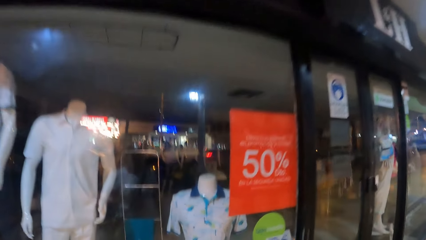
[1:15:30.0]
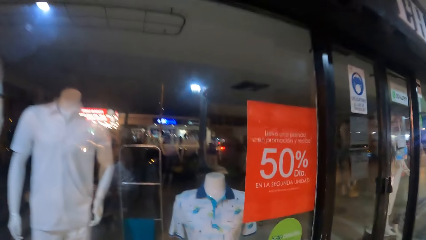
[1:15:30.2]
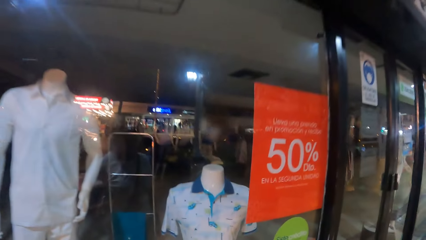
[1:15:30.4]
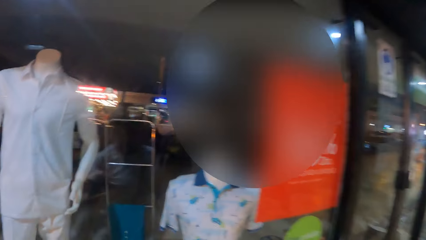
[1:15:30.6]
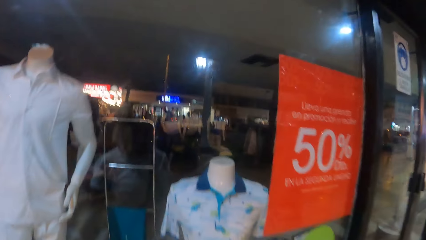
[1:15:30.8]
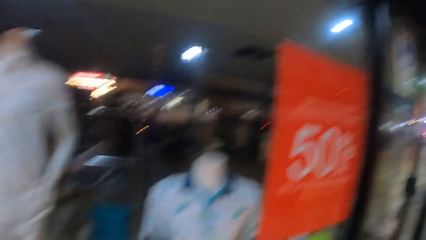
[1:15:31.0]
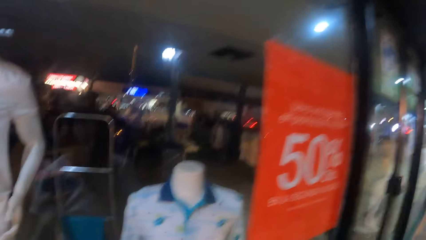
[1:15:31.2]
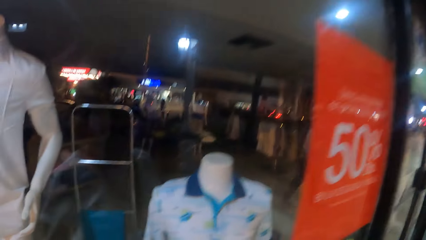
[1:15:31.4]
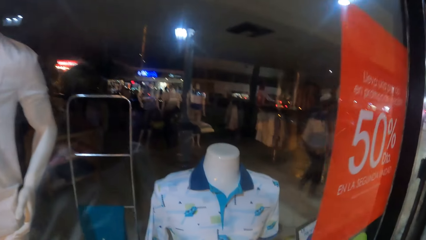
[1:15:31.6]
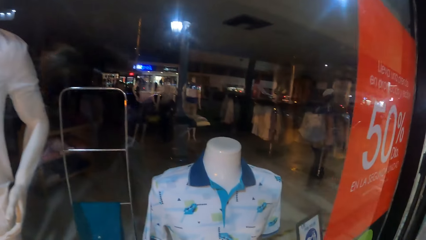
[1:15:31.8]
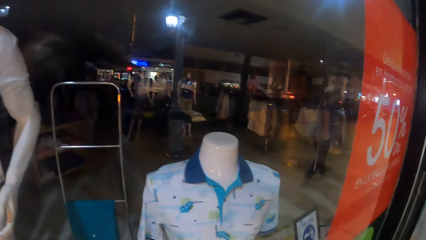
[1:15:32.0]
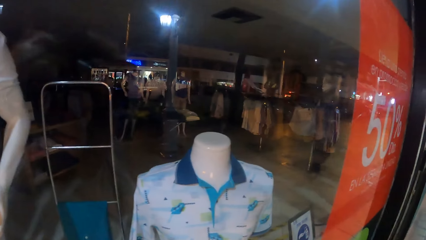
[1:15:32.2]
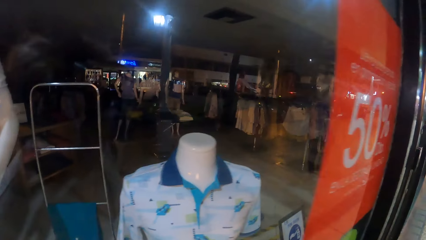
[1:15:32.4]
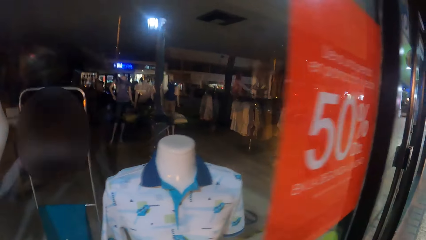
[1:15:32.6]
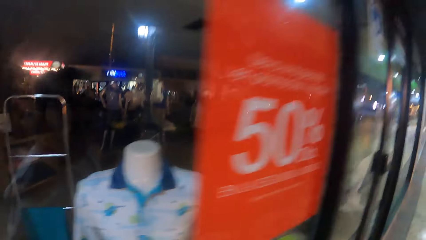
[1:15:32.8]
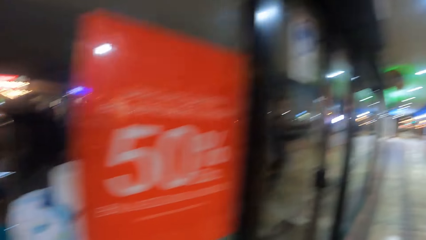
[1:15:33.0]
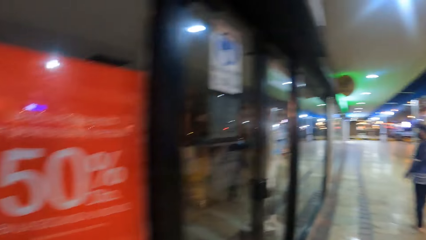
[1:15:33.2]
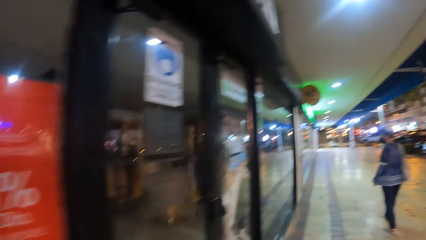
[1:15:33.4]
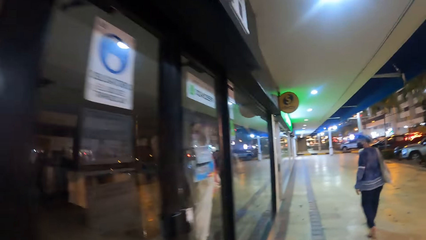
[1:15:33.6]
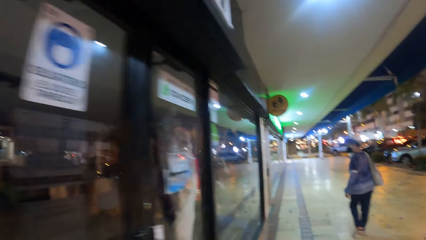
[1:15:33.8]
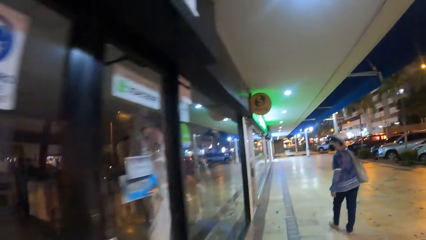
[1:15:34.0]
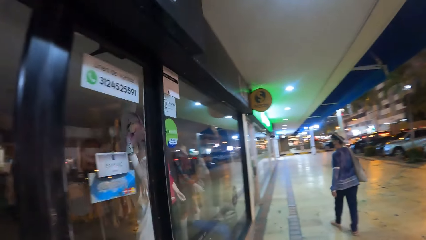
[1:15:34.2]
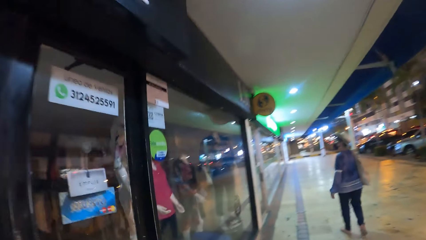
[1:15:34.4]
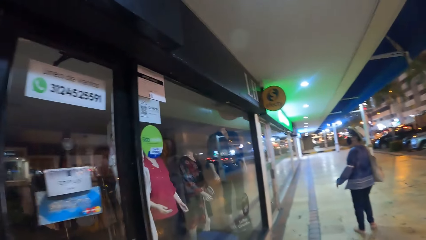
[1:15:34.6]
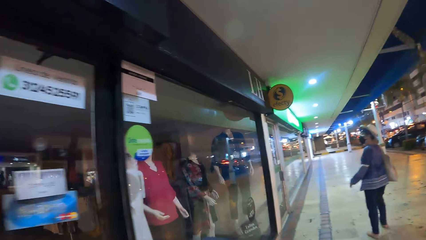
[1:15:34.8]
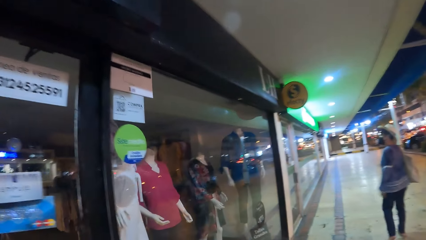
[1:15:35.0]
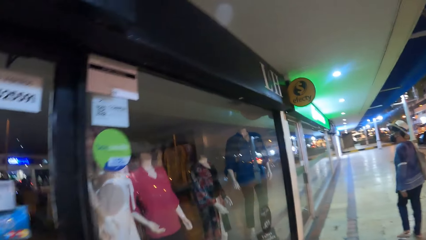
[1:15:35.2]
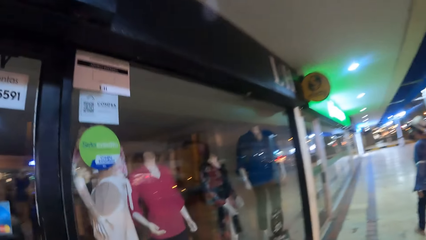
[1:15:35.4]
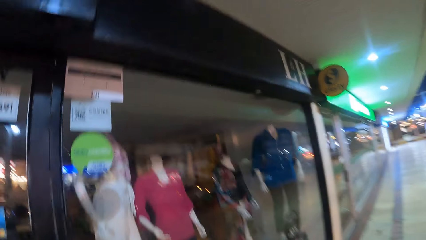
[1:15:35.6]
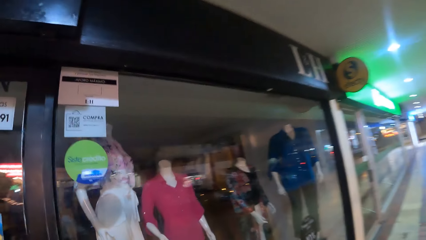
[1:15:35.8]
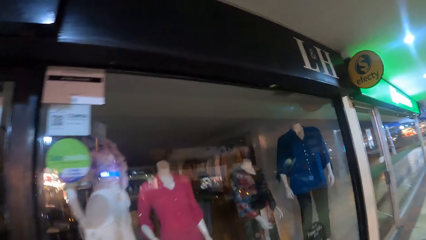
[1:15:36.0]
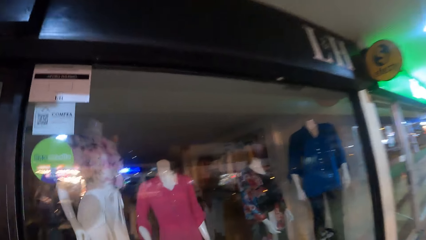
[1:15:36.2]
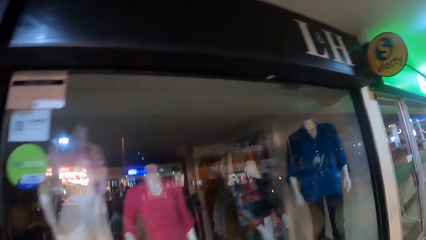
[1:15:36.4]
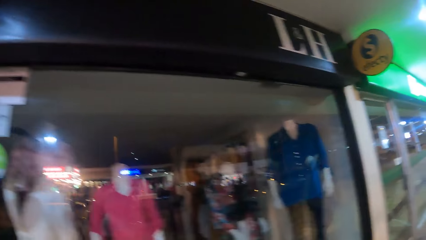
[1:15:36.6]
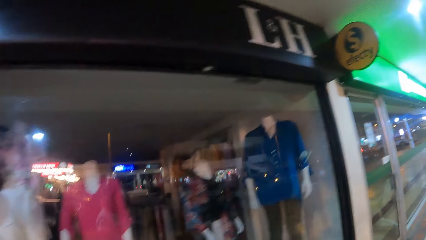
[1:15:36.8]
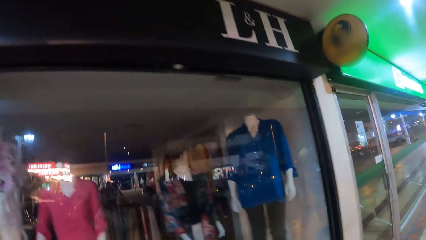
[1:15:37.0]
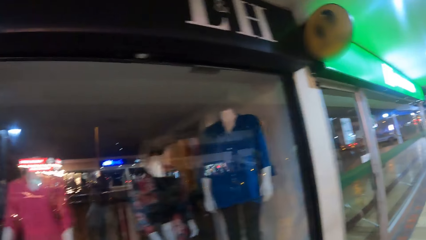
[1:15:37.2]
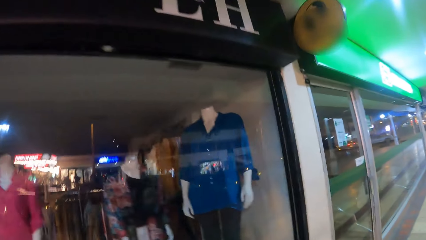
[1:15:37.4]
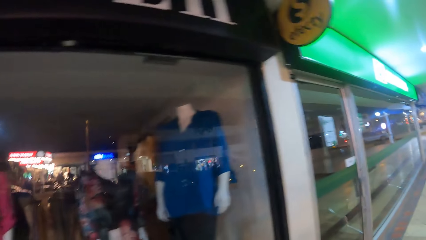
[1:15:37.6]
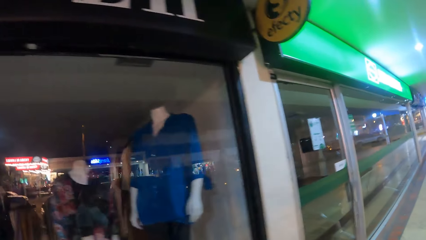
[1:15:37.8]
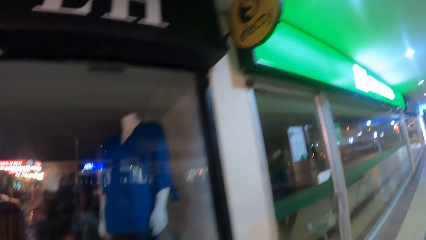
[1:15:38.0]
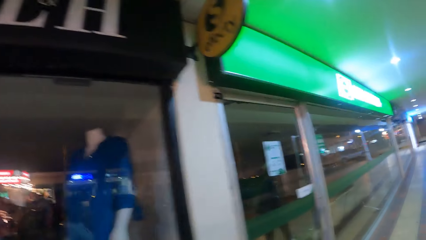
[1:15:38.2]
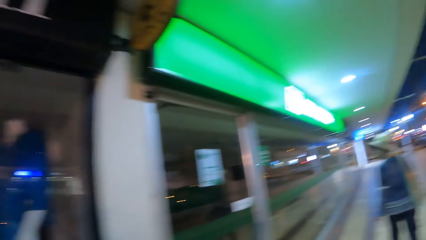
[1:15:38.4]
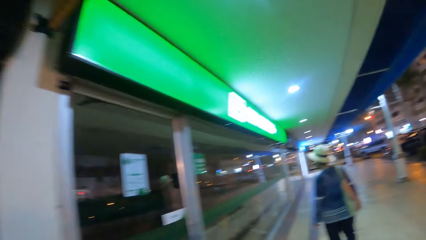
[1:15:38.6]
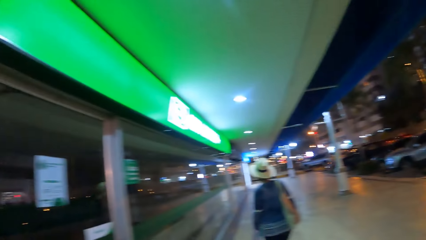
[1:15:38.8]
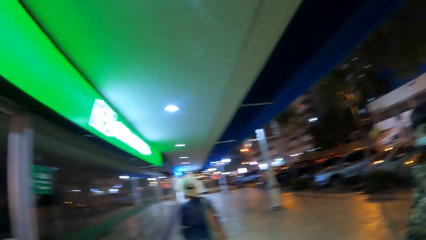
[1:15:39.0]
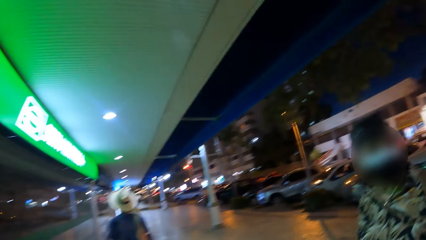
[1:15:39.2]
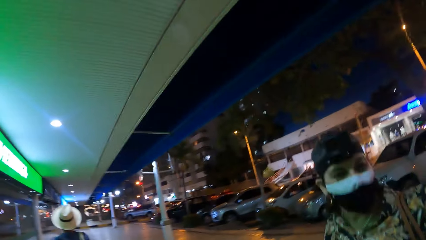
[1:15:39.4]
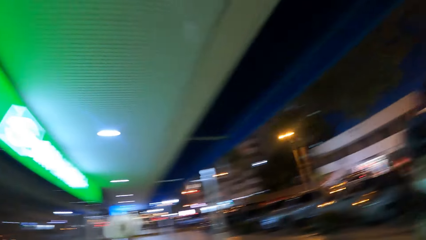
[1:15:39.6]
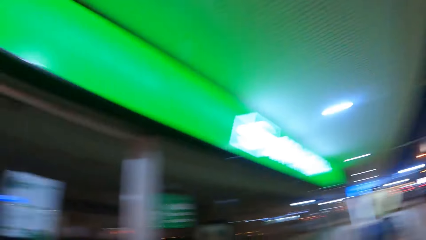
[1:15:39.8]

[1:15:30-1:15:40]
The camera wearer looks at a clothes display closely. They walk around.

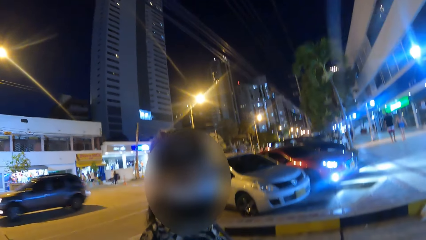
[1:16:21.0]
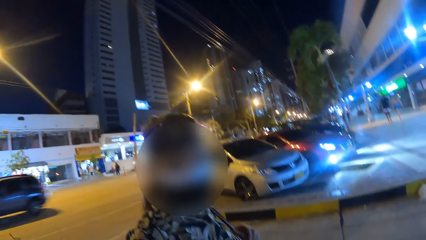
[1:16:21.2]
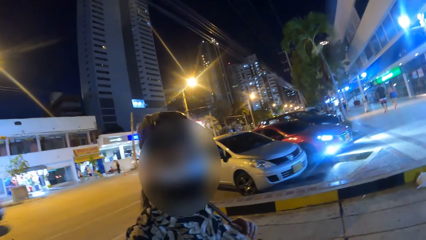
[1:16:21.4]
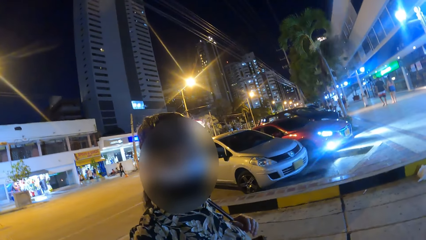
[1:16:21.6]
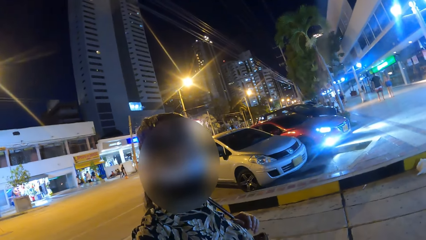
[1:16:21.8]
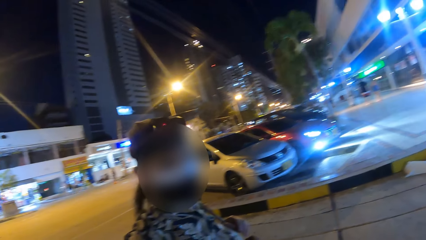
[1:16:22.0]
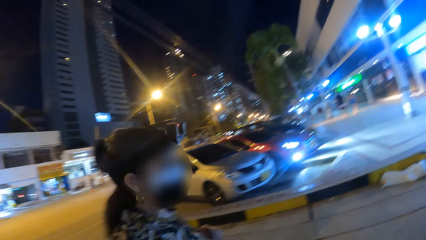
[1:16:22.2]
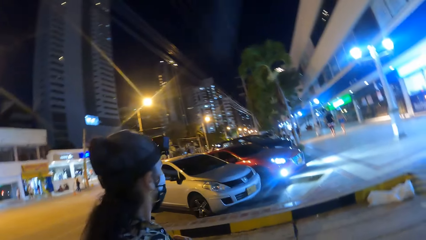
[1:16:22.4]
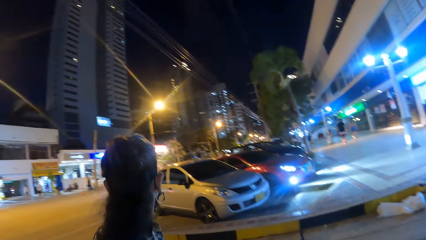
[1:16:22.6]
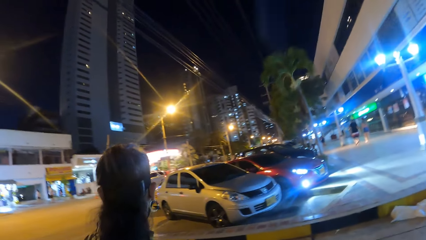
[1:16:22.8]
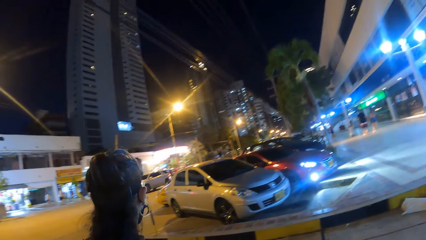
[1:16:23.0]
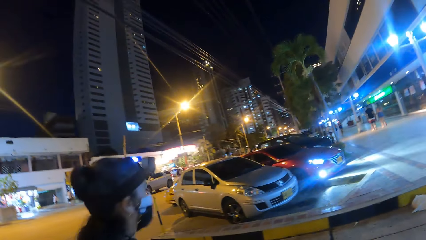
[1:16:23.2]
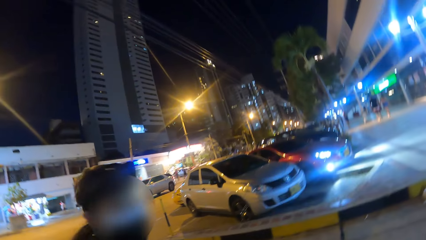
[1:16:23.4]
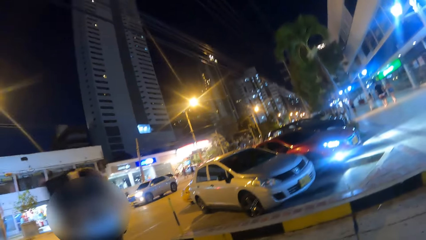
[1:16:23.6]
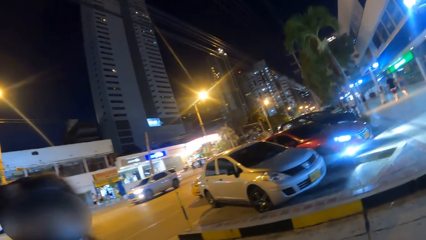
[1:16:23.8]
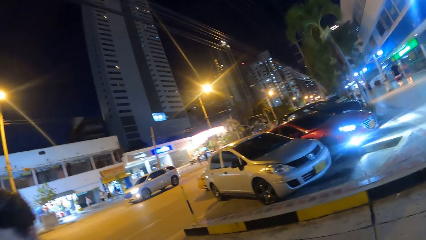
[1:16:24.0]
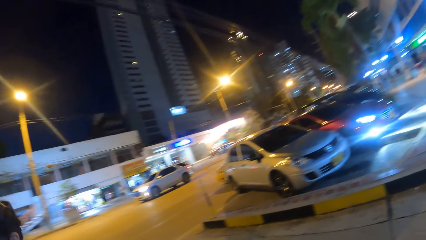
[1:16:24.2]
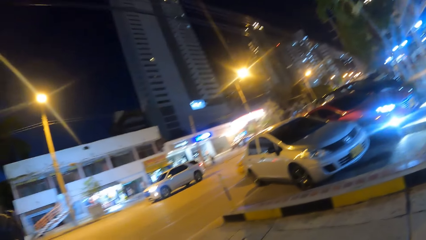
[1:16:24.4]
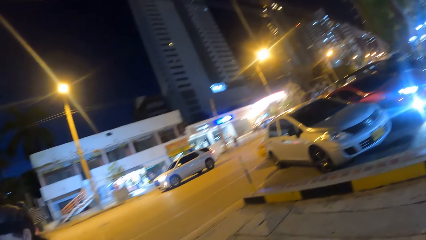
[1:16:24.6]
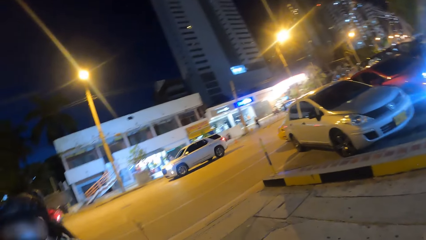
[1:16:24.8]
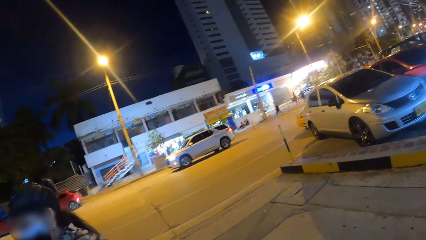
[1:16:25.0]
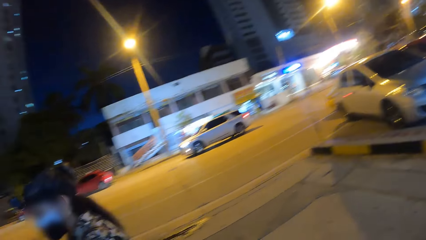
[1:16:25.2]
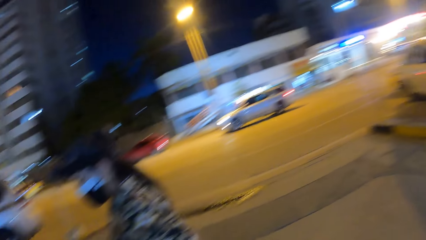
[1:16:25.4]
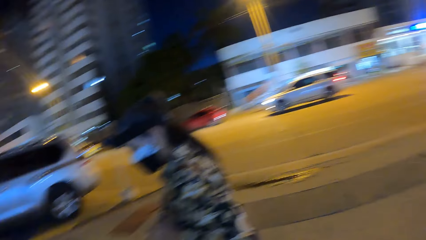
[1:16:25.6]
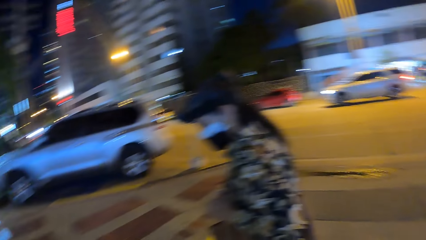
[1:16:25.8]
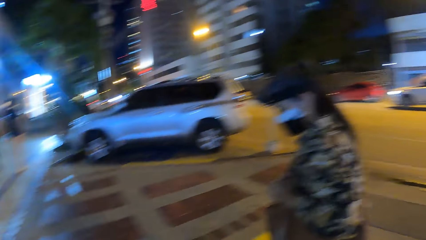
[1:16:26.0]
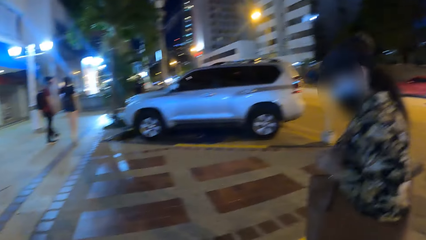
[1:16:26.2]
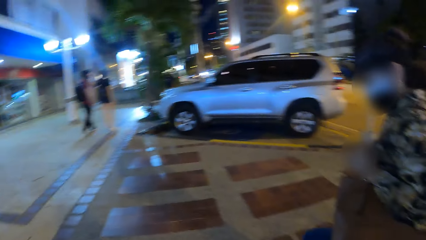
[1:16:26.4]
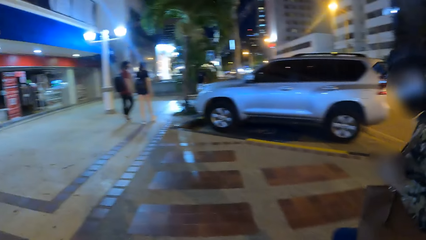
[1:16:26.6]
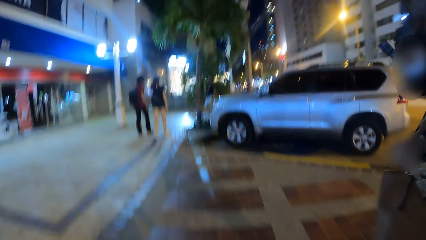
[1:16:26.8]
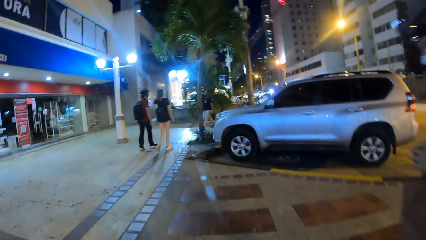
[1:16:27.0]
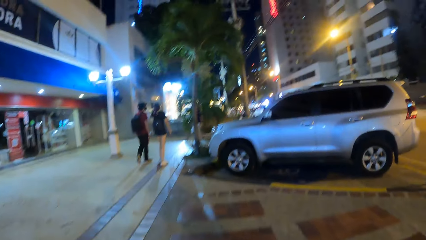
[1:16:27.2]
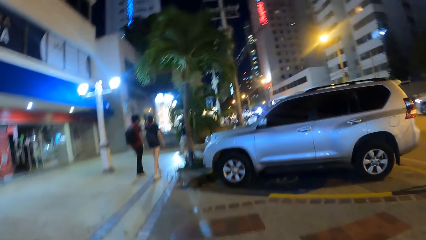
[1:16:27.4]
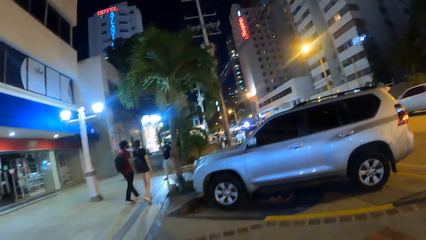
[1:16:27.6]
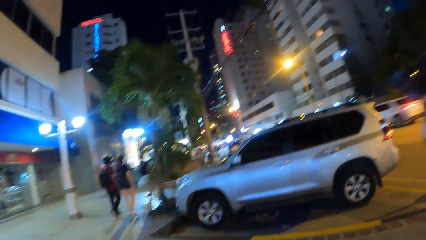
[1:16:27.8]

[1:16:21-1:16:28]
The camera wearer looks around.
